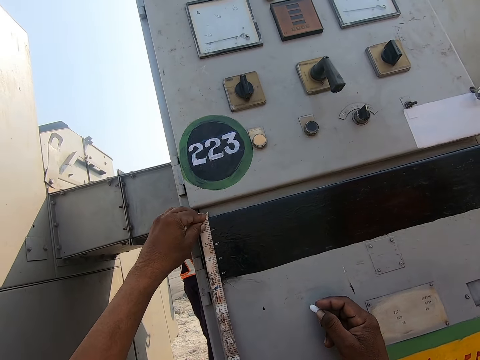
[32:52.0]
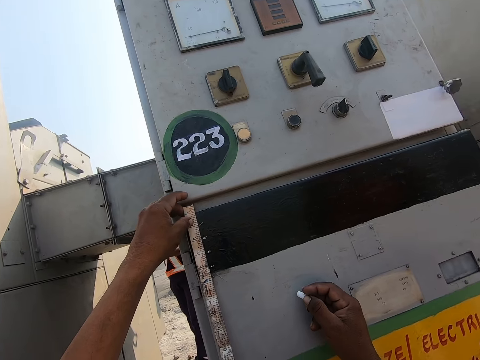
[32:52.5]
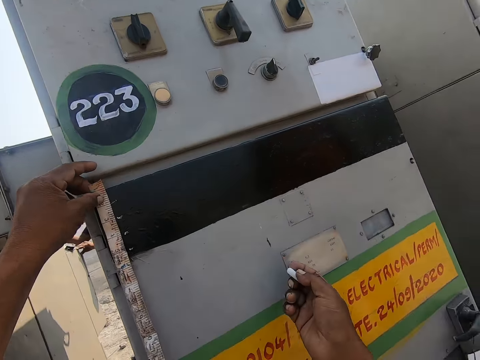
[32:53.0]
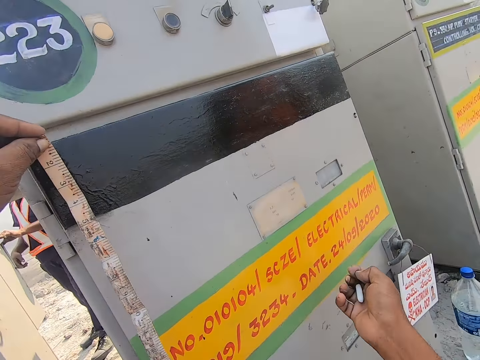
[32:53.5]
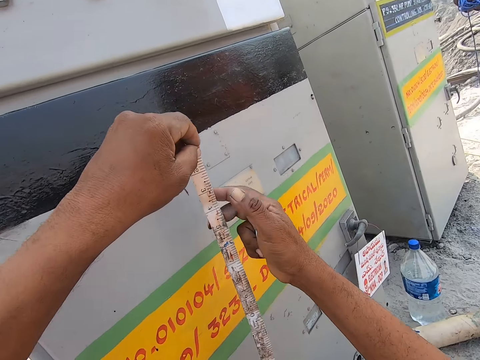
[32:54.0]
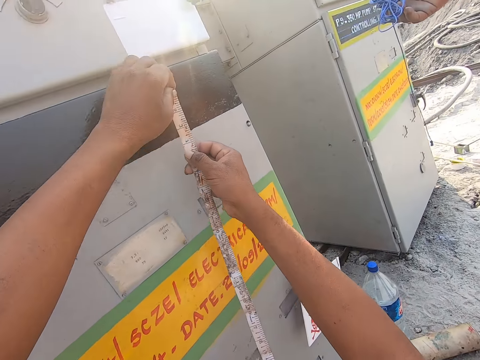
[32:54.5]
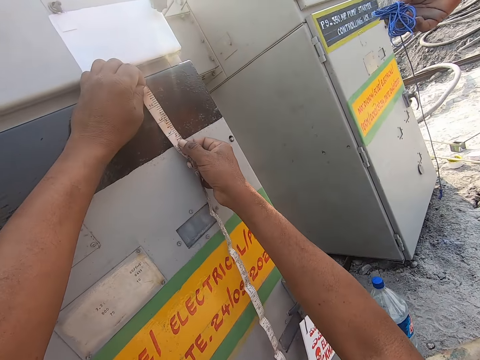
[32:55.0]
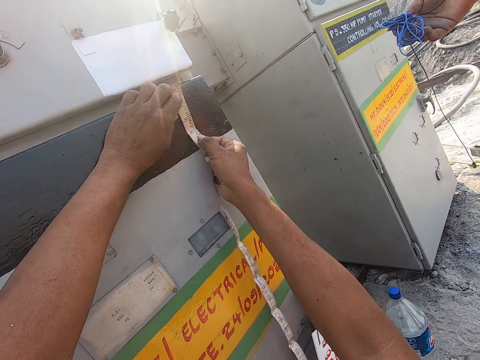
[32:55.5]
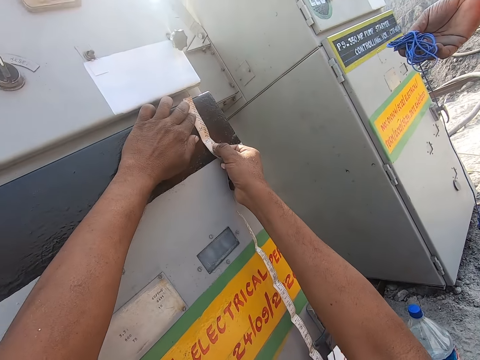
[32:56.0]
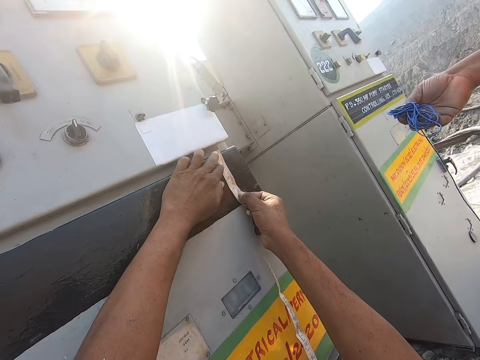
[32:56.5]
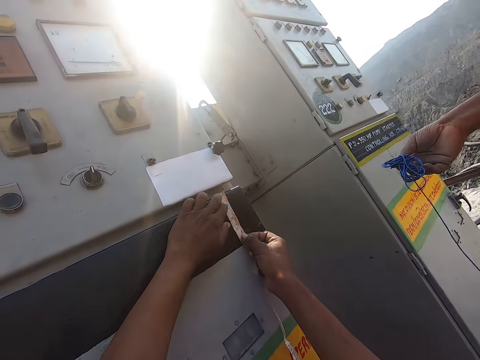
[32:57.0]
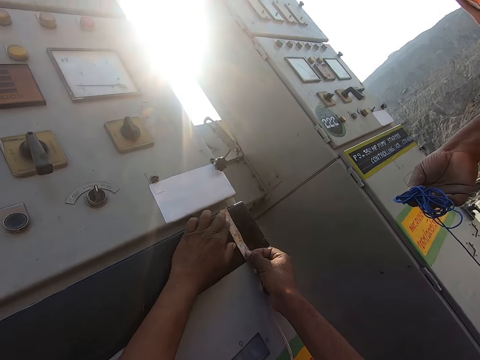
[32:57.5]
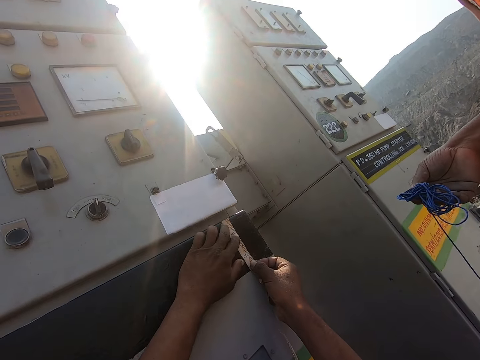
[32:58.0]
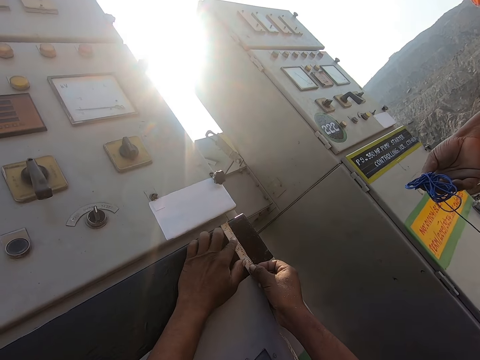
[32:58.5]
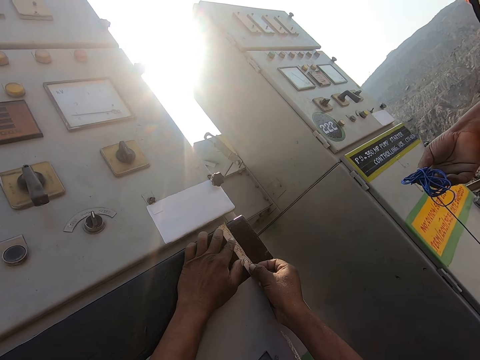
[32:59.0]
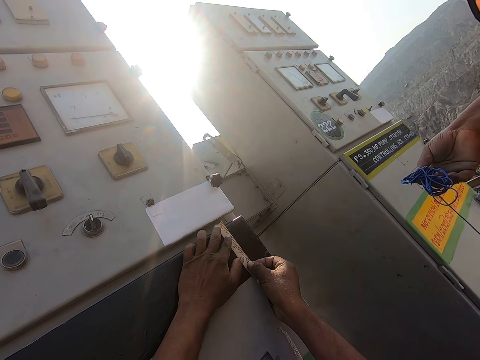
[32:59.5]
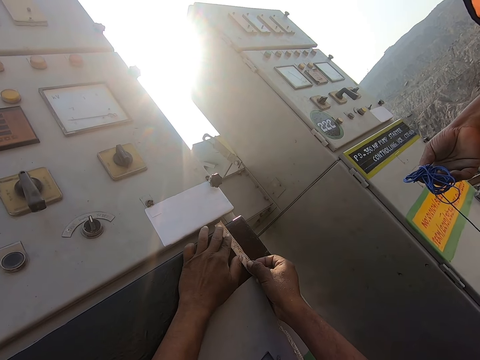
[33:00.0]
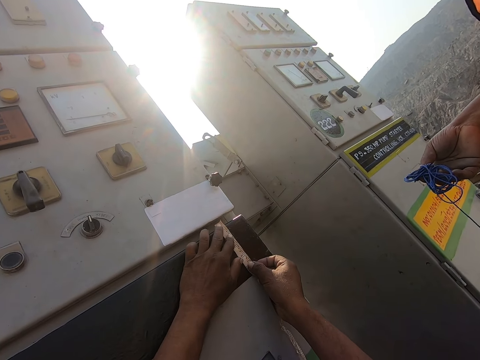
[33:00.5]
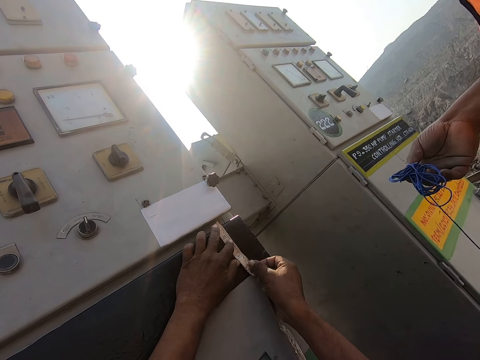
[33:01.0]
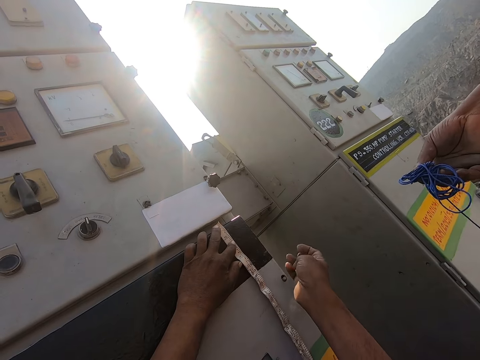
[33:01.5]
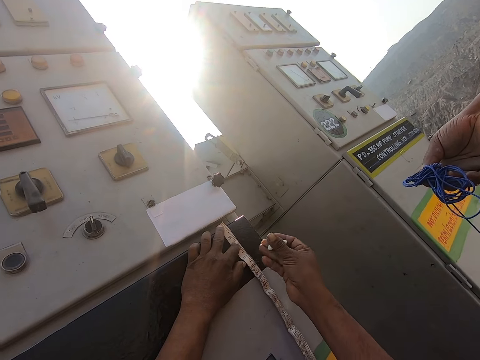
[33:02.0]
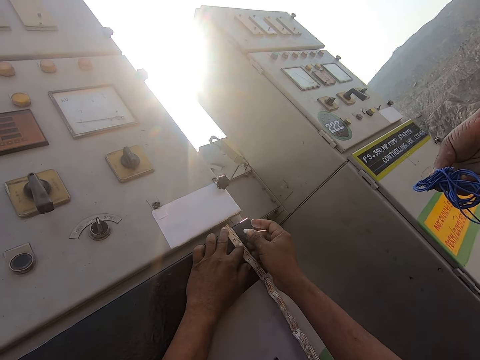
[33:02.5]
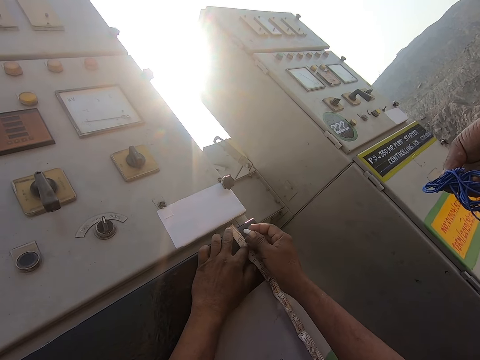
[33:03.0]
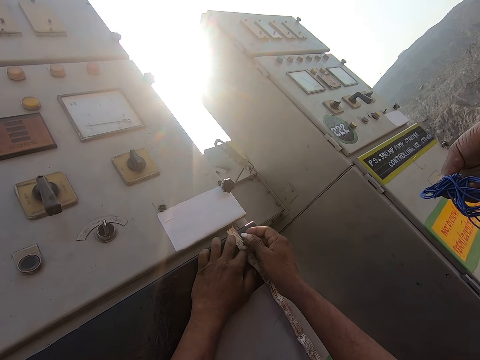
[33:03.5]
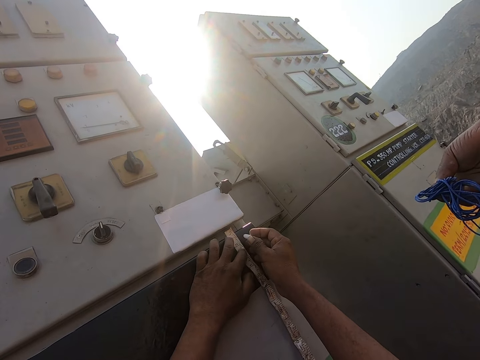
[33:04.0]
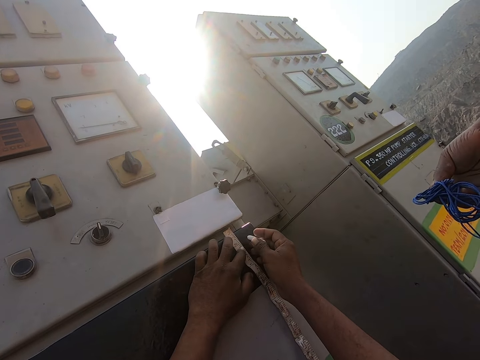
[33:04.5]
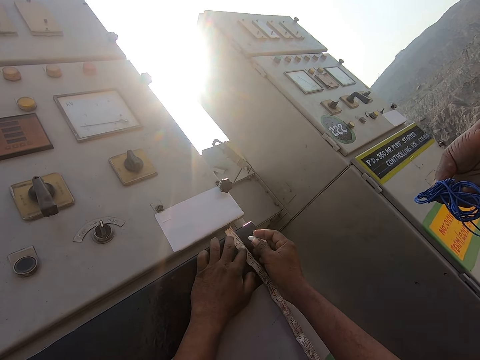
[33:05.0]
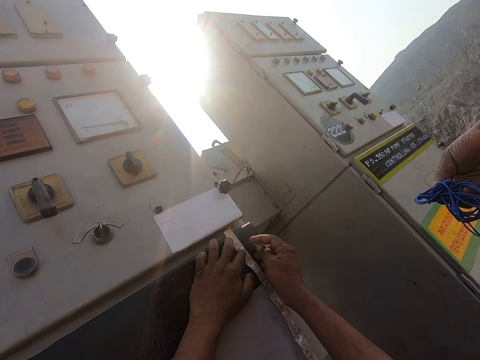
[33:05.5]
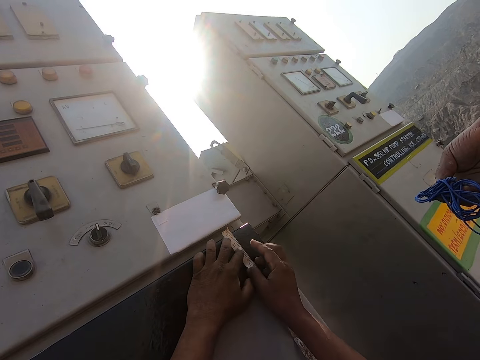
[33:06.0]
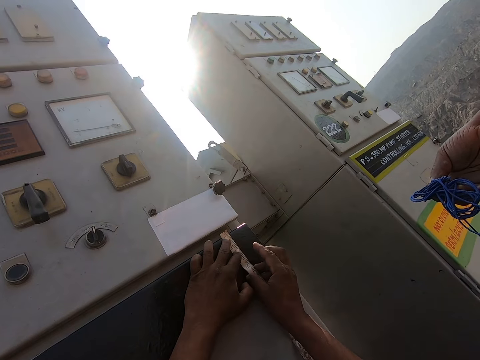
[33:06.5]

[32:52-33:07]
The camera wearer moves the tape measure to the other side of the machine. They measure the machine with the tape measure.

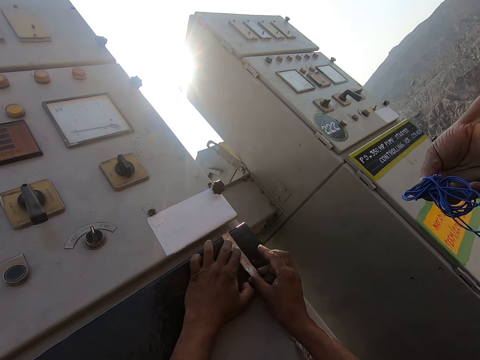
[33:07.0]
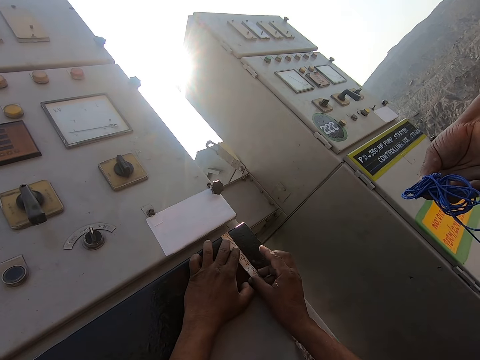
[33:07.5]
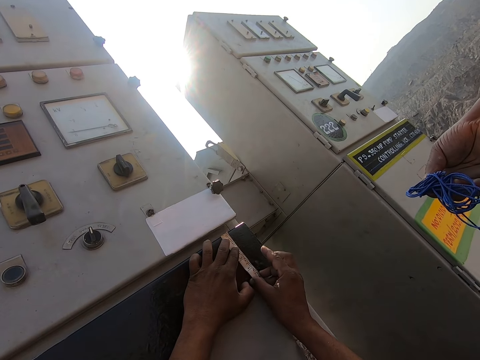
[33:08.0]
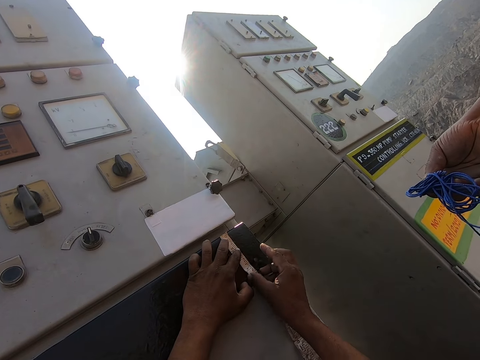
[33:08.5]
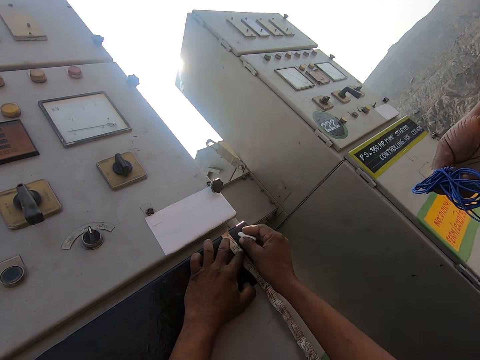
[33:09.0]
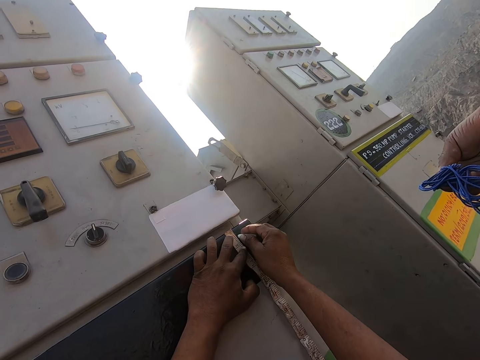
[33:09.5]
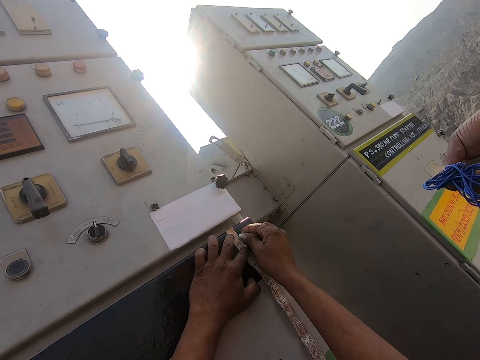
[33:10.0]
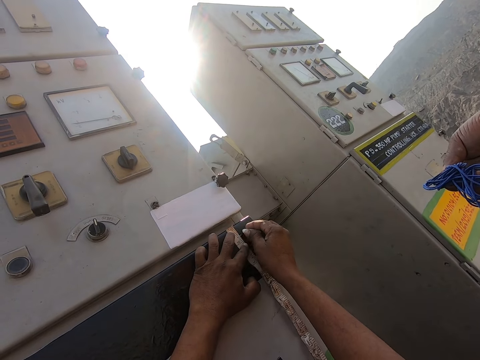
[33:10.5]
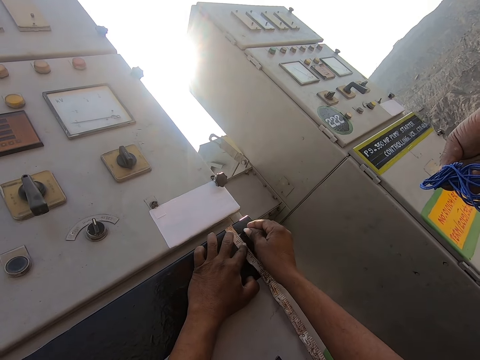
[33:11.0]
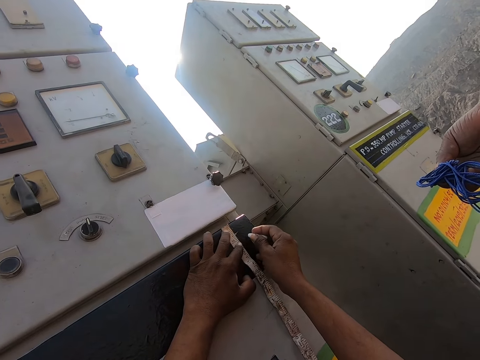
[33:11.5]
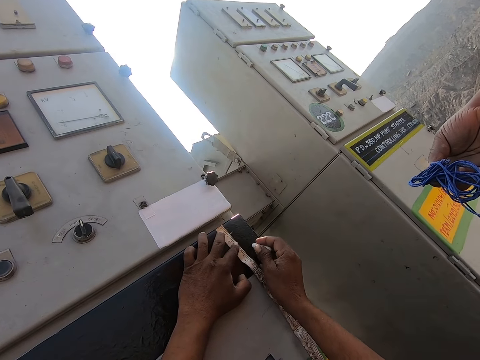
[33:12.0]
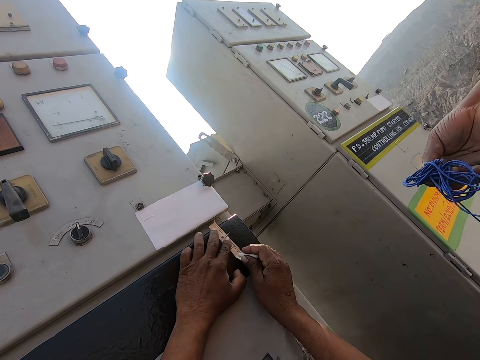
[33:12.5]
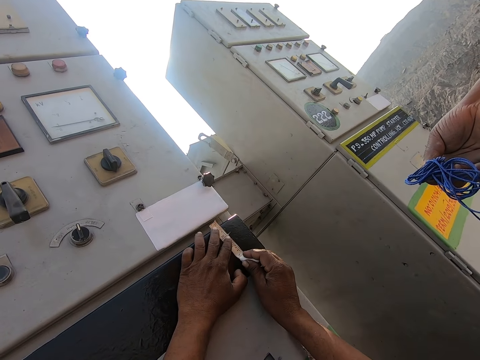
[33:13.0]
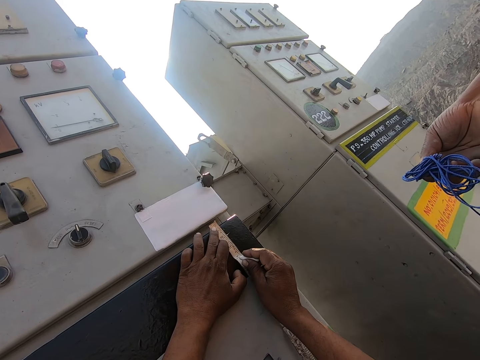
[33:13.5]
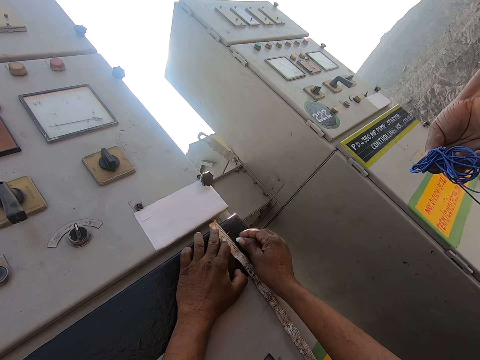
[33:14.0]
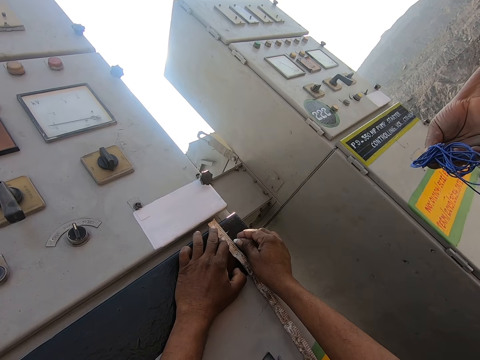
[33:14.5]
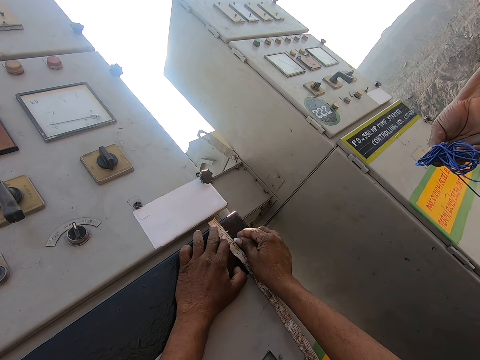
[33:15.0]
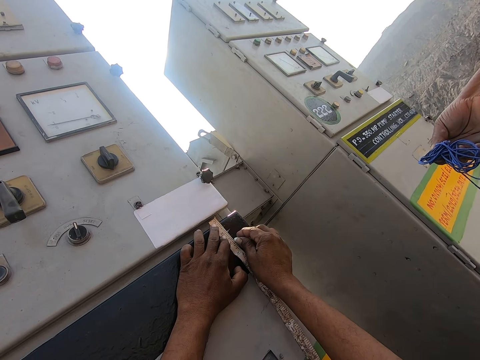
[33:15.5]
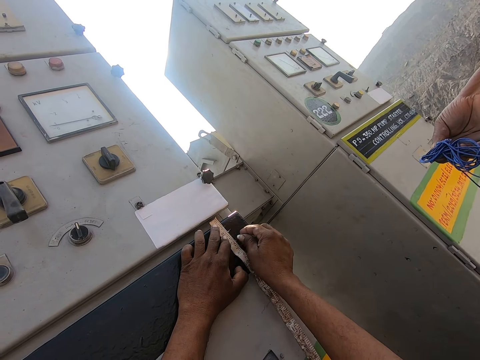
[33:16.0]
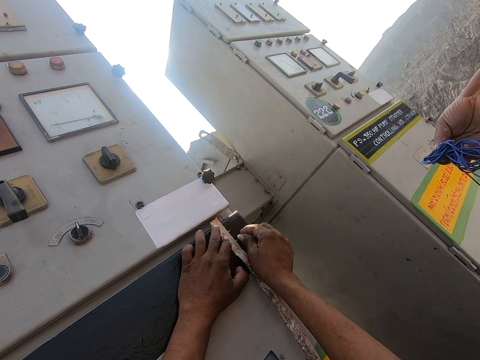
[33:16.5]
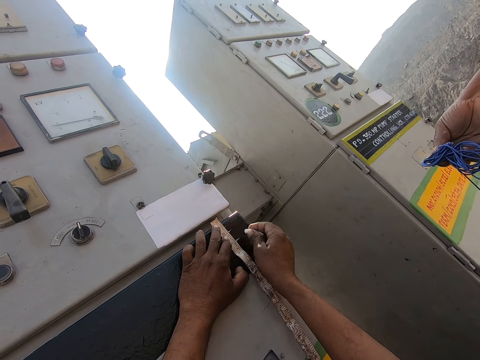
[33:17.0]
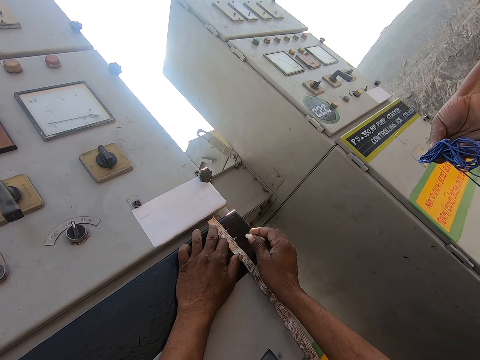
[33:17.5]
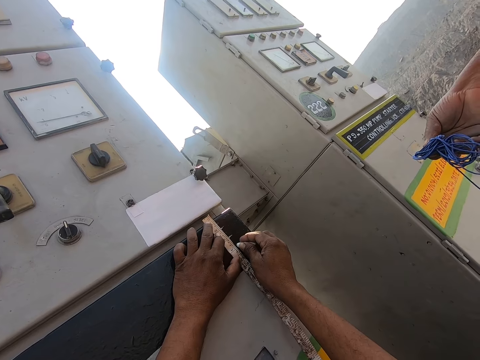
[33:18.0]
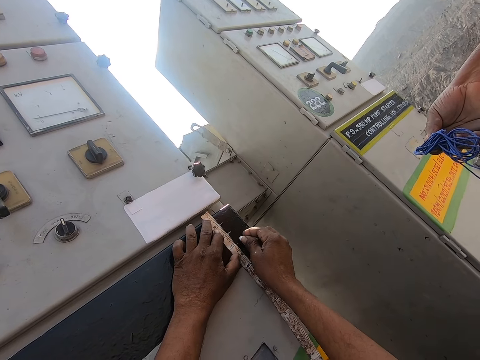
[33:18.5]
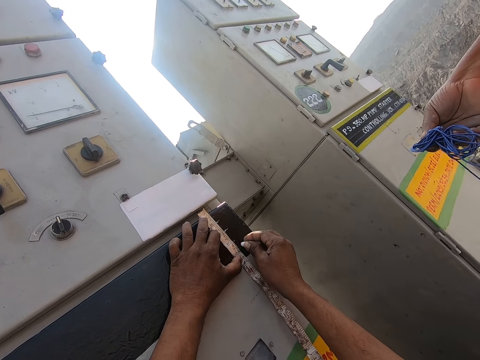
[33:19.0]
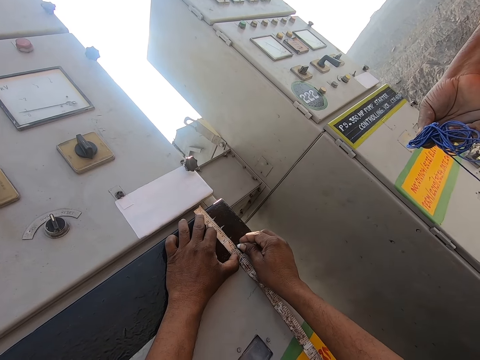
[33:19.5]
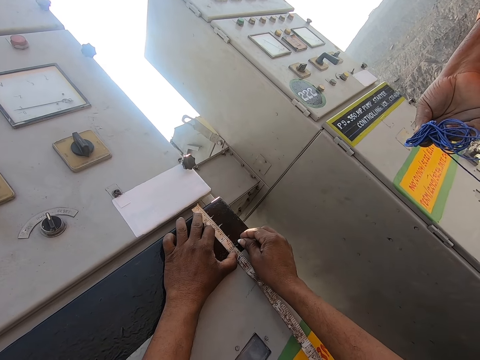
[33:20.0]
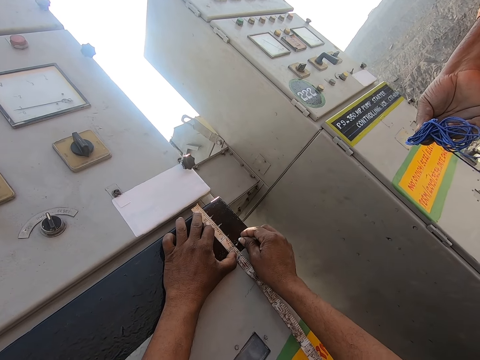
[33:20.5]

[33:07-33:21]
The camera wearer marks the machine with a chalk.
